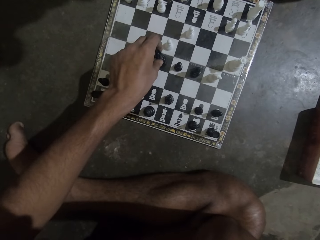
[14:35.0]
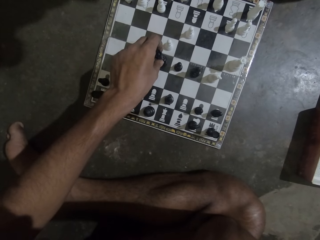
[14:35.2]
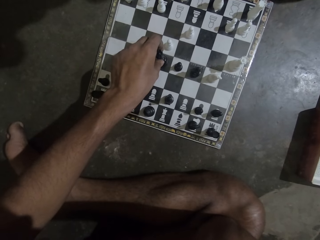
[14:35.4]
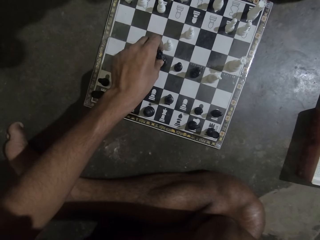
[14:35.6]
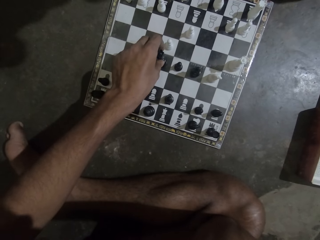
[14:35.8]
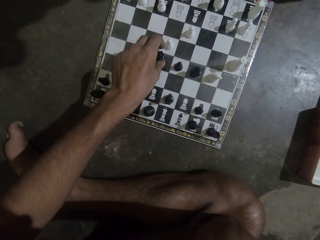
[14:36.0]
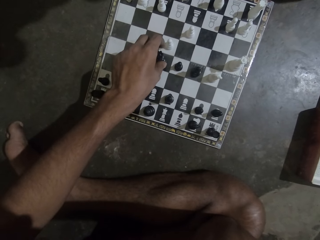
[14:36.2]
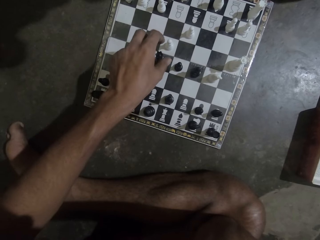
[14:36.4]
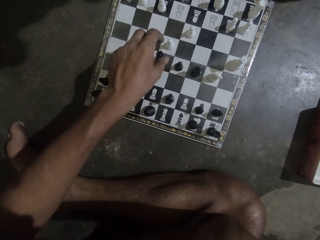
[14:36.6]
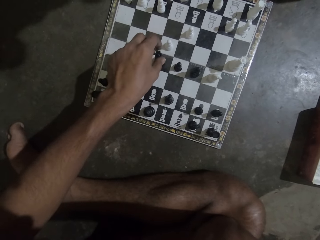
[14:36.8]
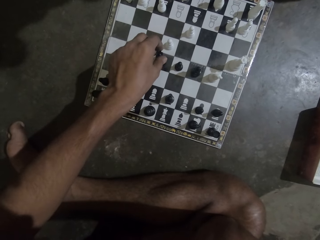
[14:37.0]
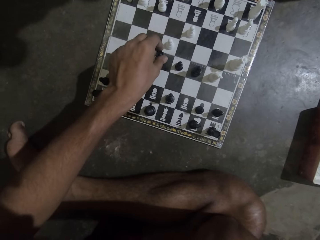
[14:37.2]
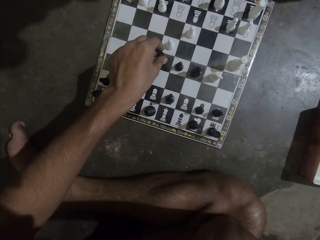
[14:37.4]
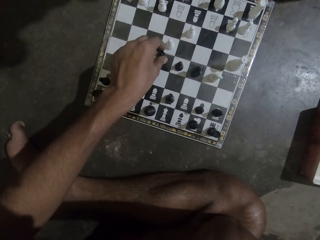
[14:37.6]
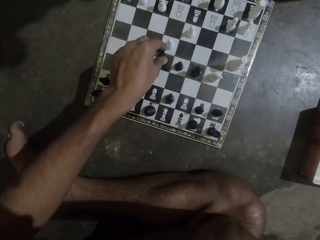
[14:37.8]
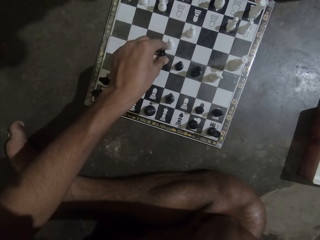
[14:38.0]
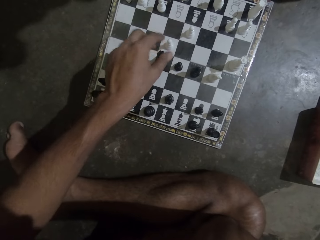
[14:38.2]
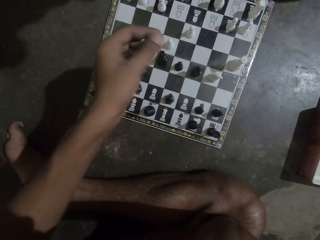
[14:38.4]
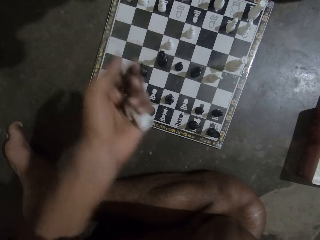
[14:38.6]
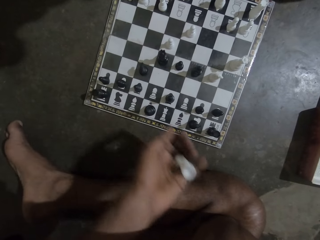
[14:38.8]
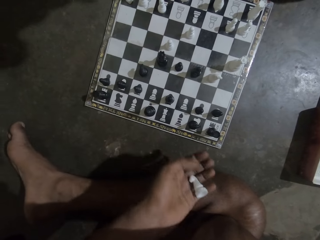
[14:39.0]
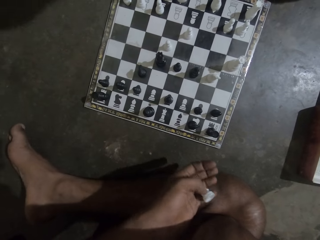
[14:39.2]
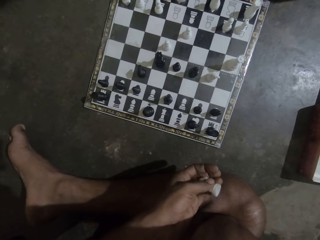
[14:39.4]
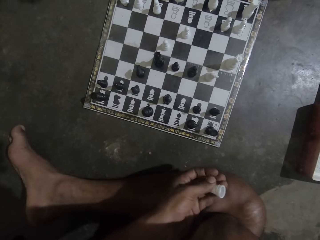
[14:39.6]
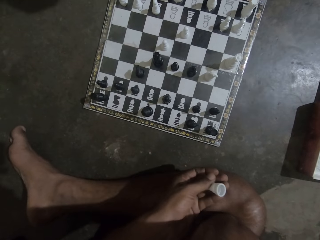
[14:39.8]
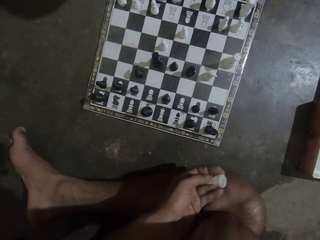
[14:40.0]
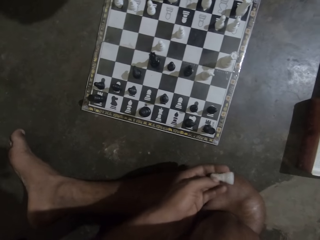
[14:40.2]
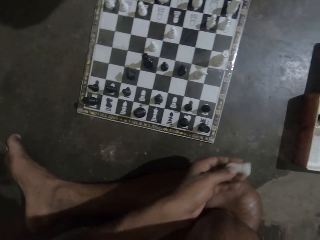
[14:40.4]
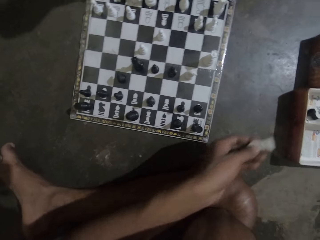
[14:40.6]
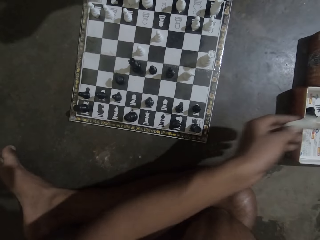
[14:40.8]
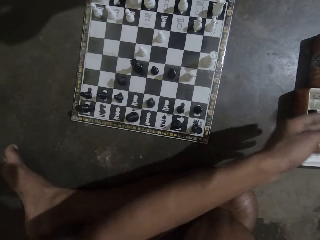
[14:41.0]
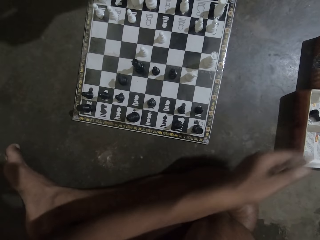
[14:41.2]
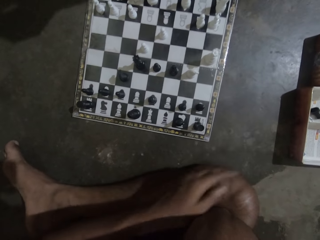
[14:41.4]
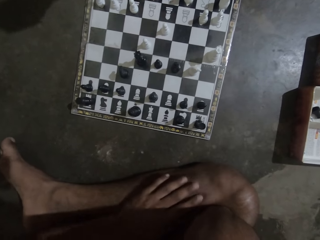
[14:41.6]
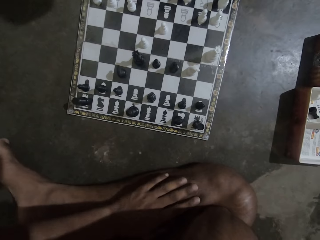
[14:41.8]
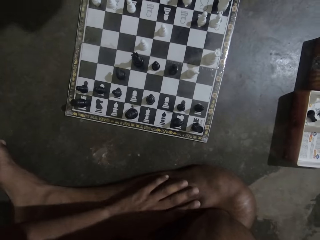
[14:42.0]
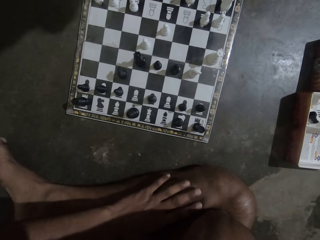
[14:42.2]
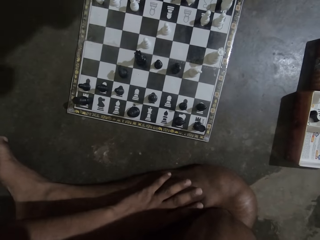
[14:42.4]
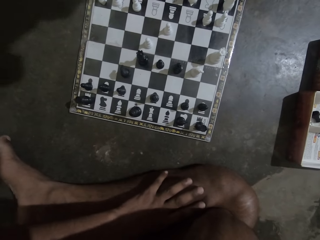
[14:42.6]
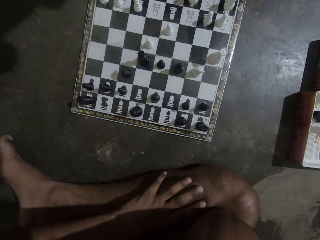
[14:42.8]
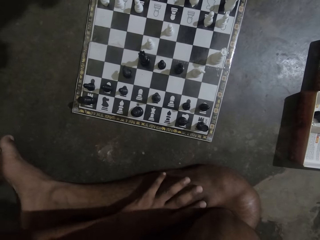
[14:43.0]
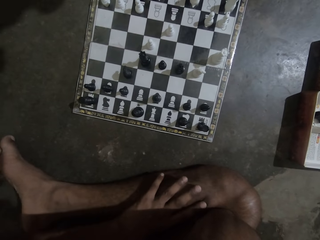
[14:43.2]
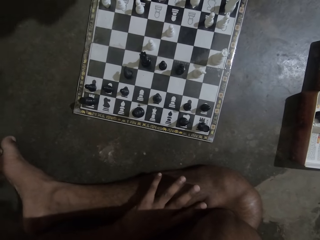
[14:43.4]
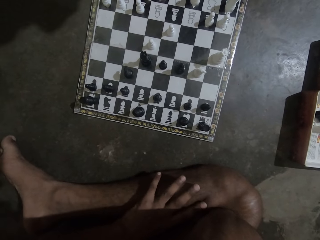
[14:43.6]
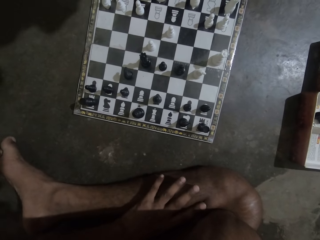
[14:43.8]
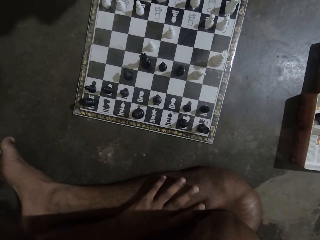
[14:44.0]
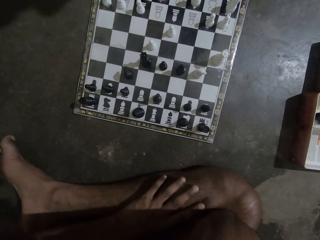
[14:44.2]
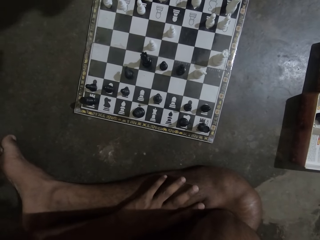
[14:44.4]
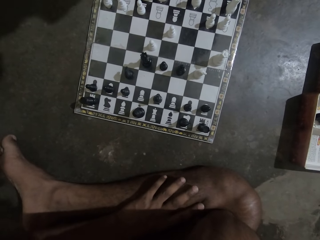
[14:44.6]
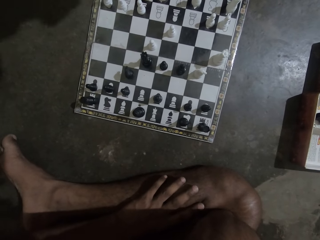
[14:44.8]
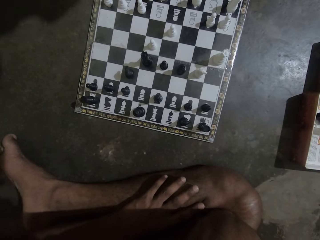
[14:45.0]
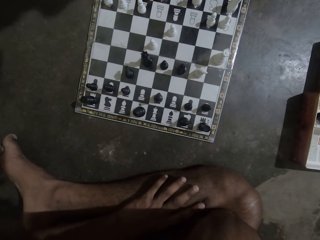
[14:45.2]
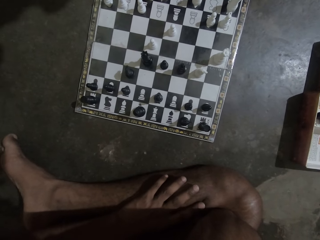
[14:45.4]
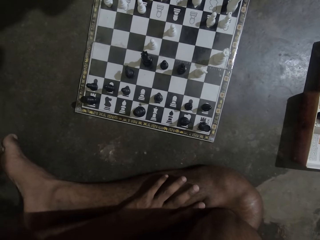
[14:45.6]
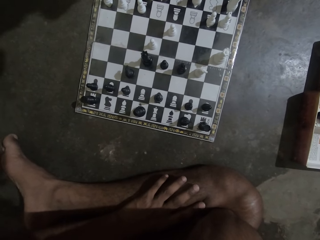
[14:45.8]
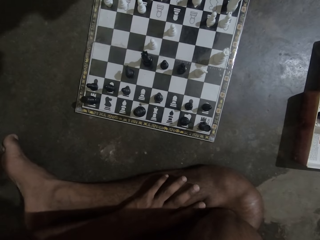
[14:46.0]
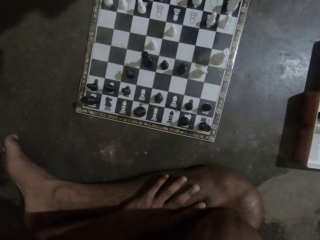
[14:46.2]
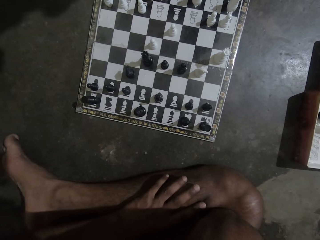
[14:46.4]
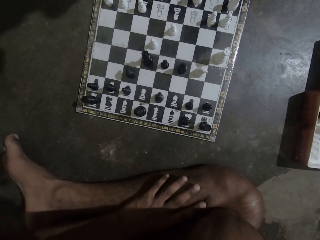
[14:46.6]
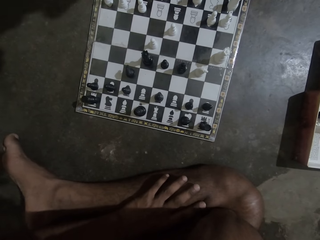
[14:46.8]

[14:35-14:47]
The camera wearer touches the pawn in his palm. He drops the white chess piece in a box. He places his hand on his leg.

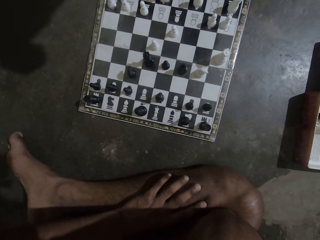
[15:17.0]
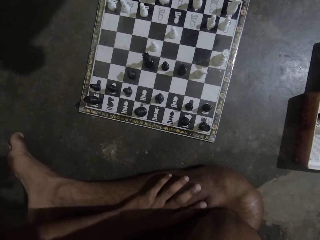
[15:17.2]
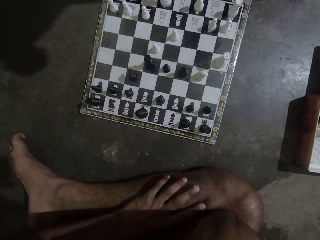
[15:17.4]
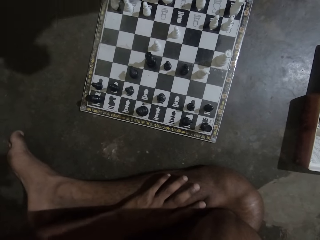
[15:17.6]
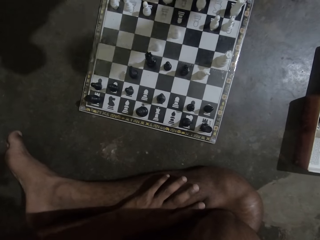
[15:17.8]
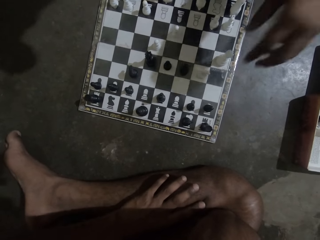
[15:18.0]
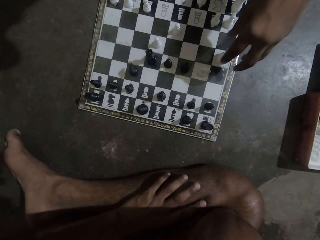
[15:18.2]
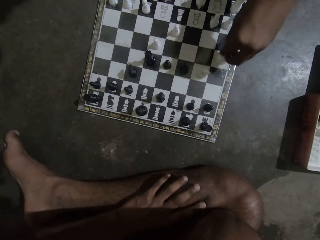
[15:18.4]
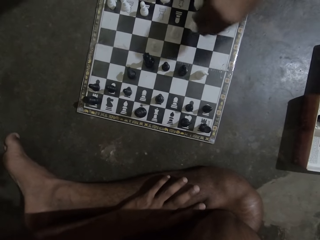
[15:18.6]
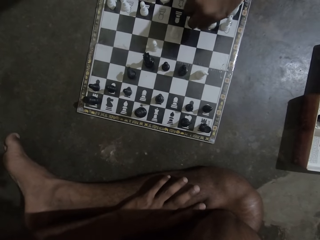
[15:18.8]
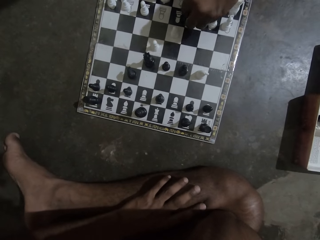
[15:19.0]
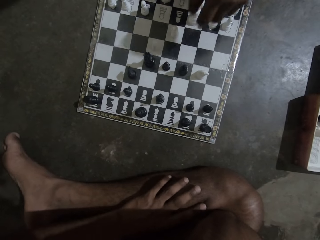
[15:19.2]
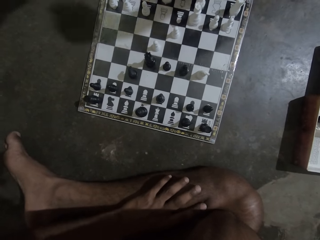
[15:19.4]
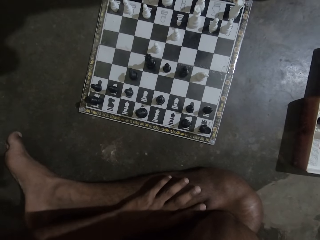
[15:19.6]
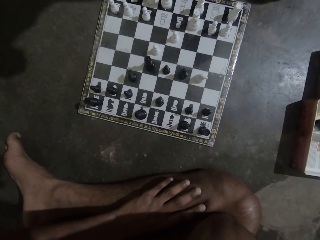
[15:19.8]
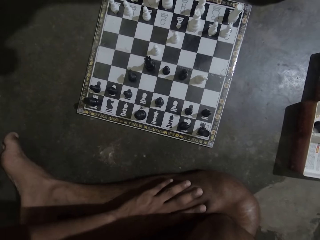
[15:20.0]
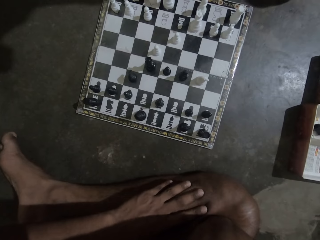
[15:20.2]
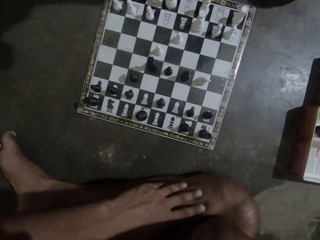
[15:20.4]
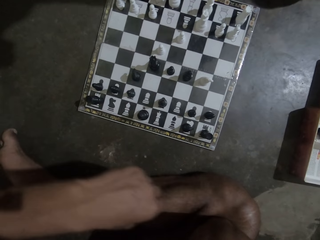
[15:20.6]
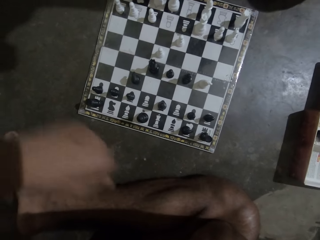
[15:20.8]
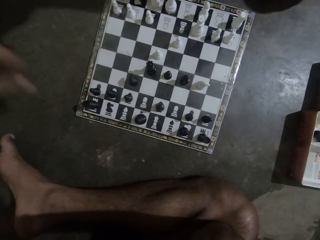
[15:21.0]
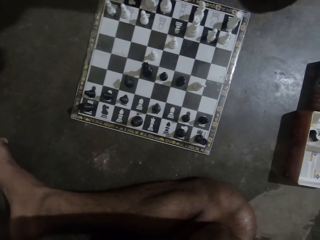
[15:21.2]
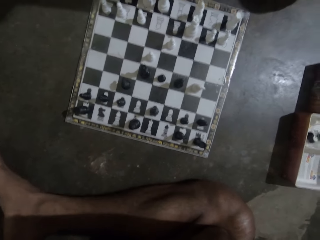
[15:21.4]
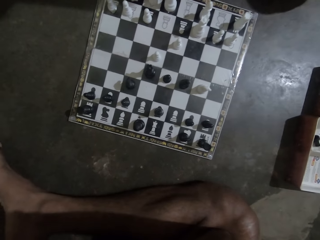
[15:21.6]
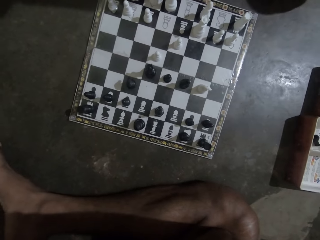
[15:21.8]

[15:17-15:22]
A man picks up a white chess piece from the chess board and drops the white chess piece on the chess board. The camera wearer lifts his left hand.

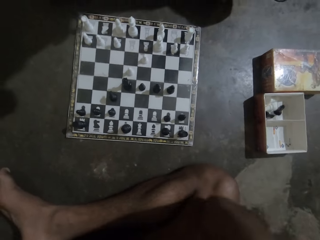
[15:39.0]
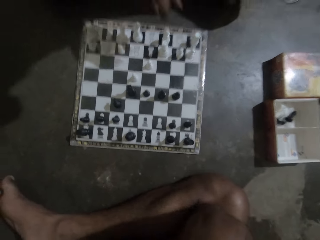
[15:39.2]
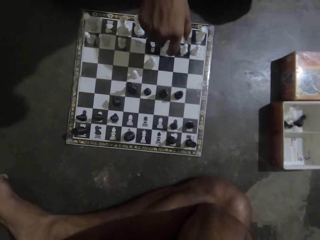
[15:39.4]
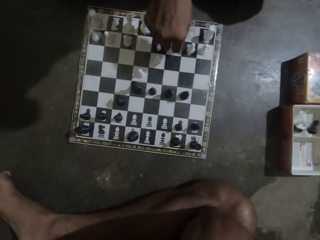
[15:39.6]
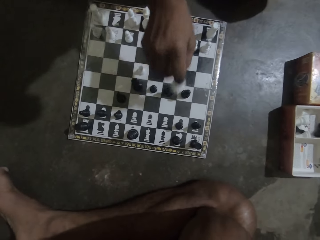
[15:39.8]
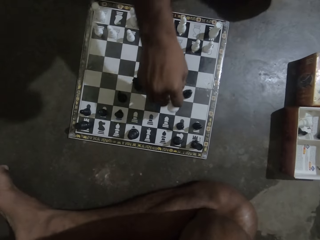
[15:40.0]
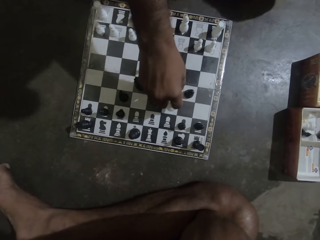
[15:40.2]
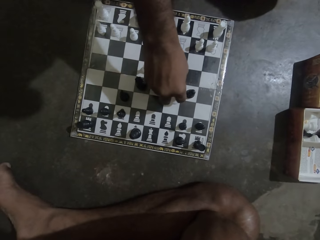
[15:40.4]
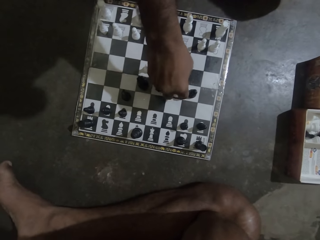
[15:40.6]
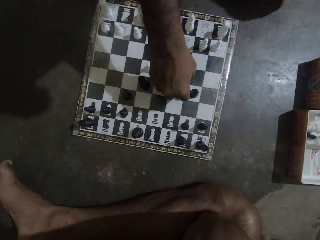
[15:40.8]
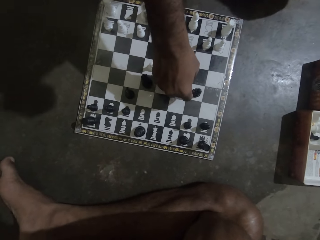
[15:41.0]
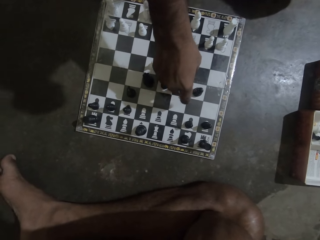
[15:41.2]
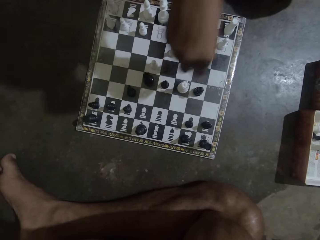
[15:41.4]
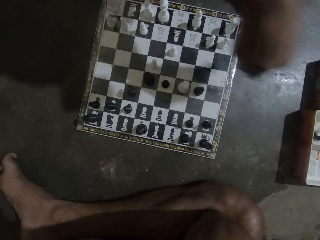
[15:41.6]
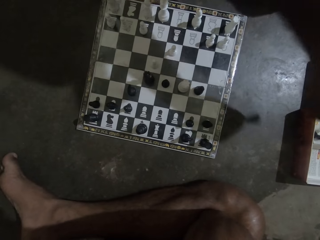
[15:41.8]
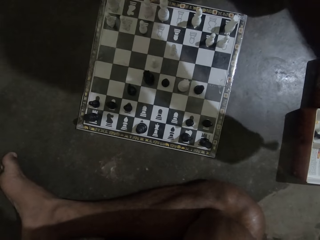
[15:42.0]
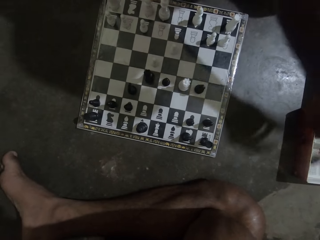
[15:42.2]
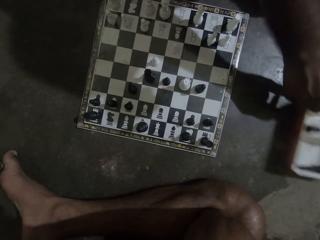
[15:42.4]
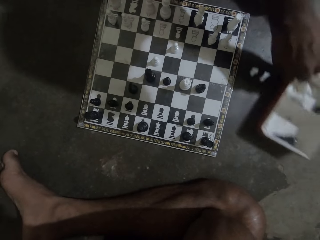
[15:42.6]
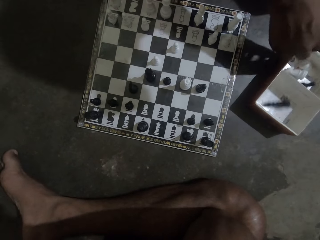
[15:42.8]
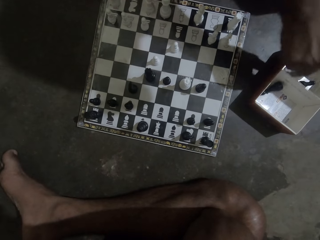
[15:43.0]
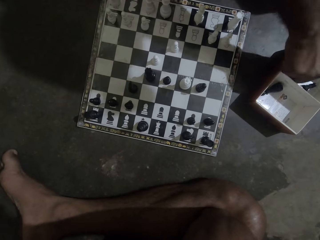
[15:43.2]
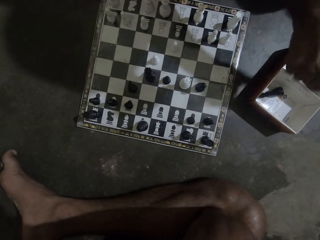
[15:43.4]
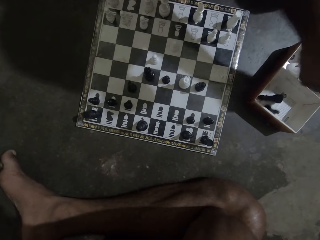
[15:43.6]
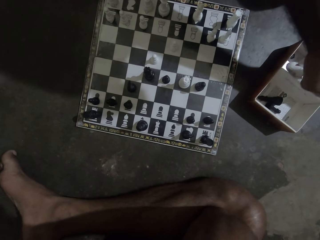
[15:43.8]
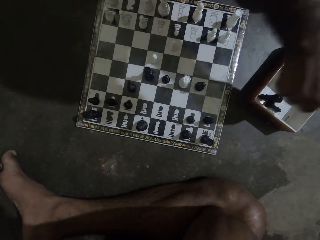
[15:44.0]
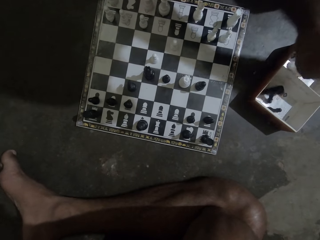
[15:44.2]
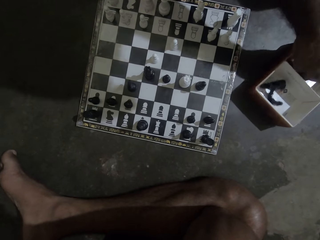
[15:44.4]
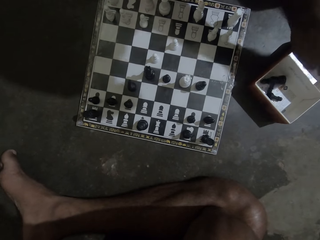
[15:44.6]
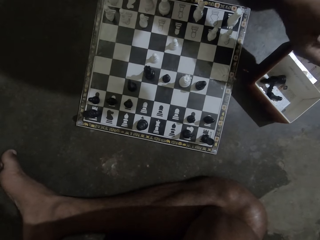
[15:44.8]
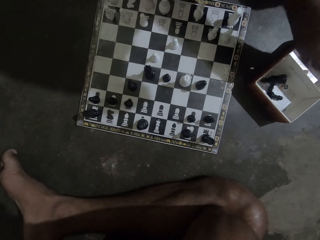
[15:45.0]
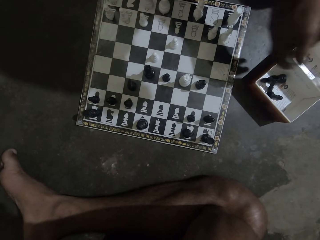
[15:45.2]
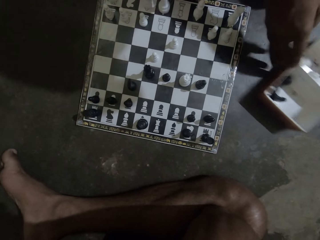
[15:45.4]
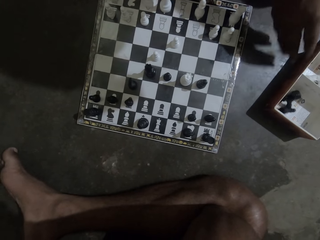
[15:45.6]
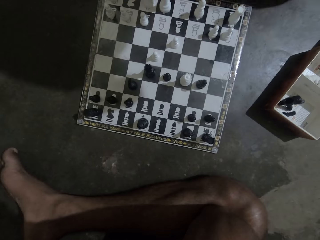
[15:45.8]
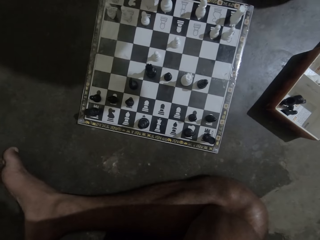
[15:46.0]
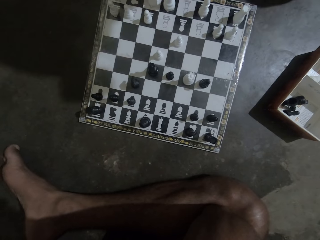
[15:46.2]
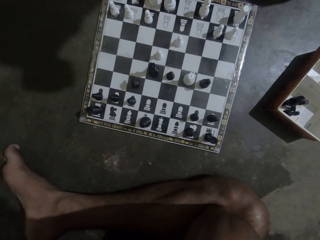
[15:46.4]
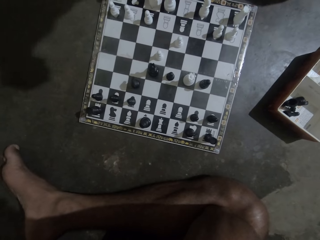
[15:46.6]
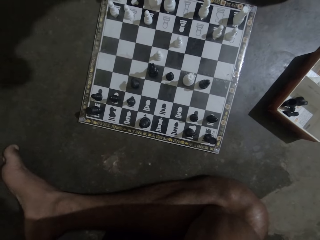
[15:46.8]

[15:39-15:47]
A man places a pawn on the chess board. The man picks up a white chess piece from the chess board, picks up a black chess piece from the chess board, and drops the white chess piece on the chess board. The man drops the black chess piece into a box. The man pulls the box on the floor. The man picks up the pawn in the box and drops the pawn in the box. The man picks up the pawn in the box and drops the pawn in the box. The man arranges the chess pieces in the box. The man picks up the pawns in the box and drops the pawns in the box. The man pushes the box with his hand.
